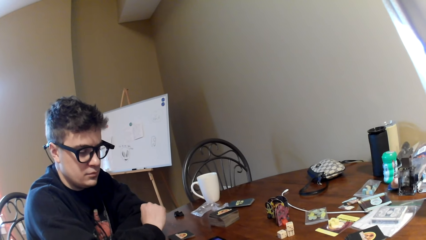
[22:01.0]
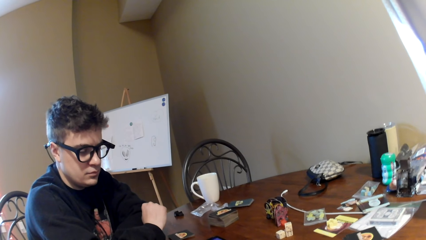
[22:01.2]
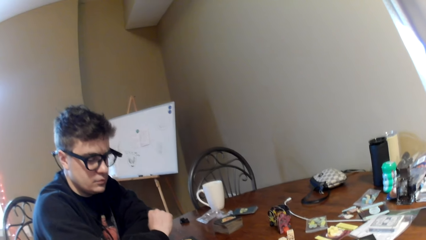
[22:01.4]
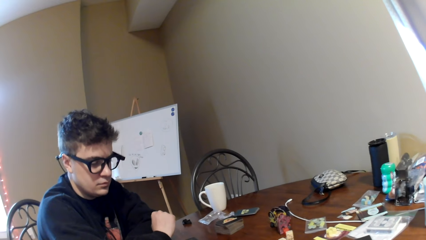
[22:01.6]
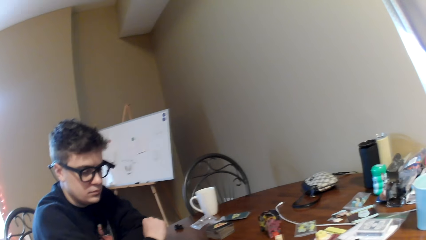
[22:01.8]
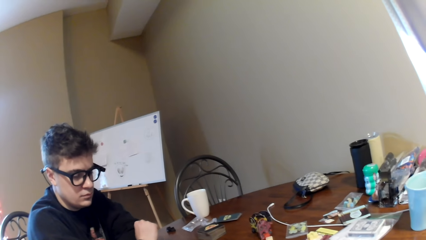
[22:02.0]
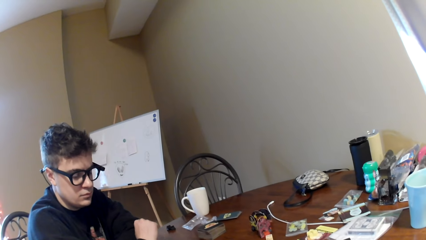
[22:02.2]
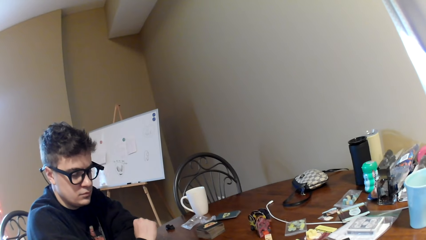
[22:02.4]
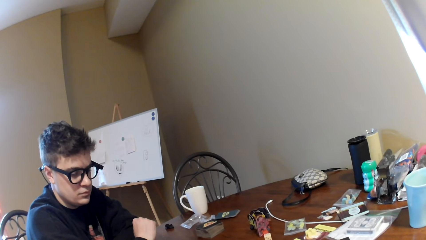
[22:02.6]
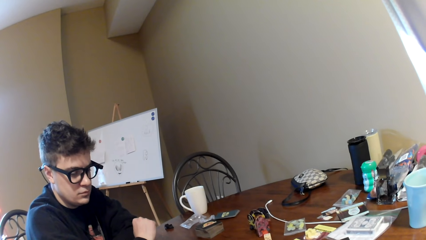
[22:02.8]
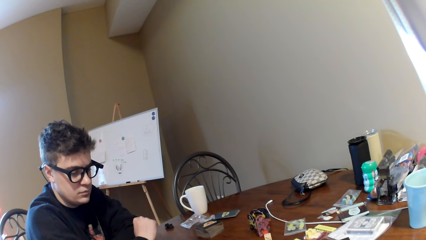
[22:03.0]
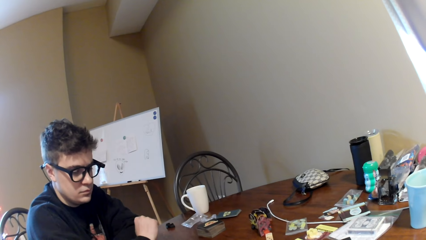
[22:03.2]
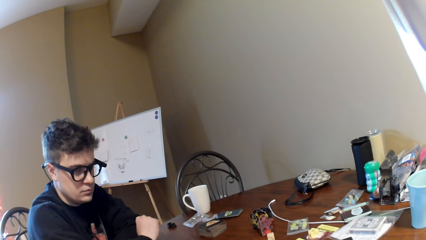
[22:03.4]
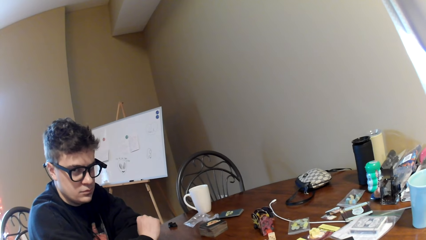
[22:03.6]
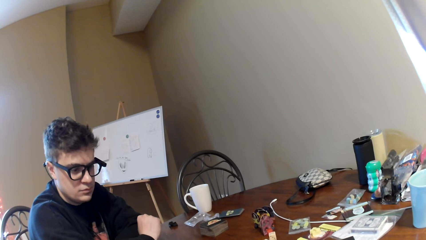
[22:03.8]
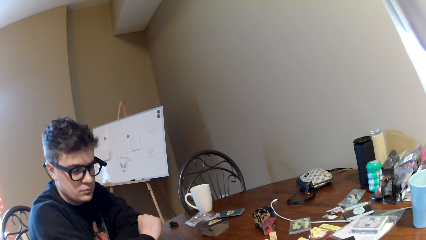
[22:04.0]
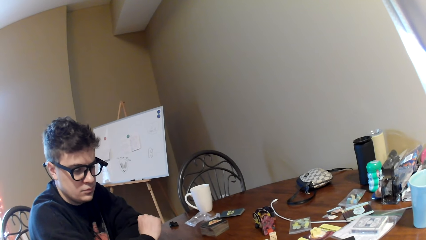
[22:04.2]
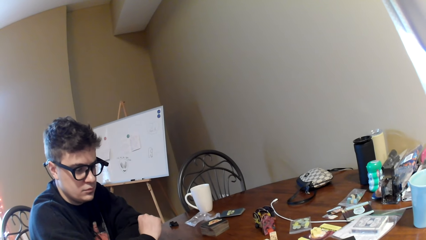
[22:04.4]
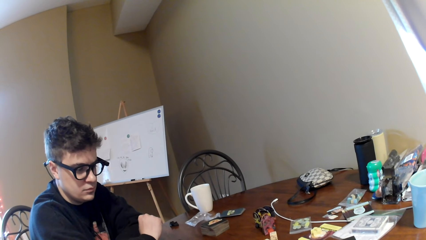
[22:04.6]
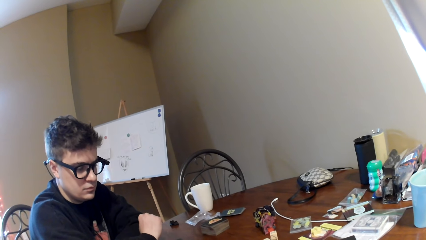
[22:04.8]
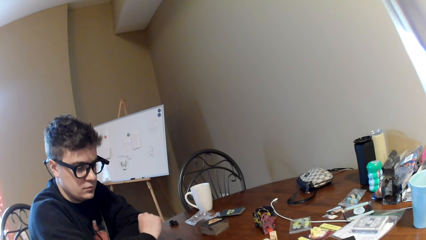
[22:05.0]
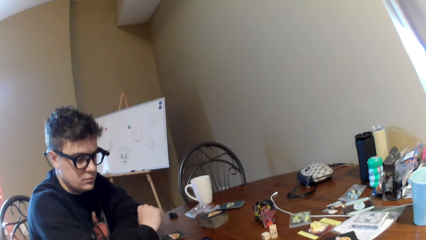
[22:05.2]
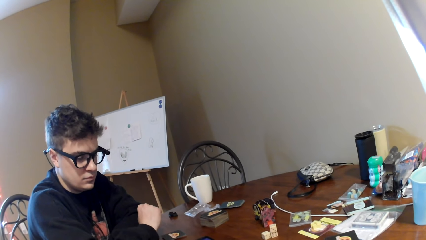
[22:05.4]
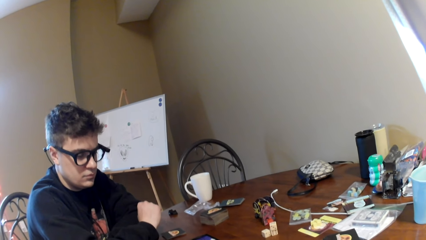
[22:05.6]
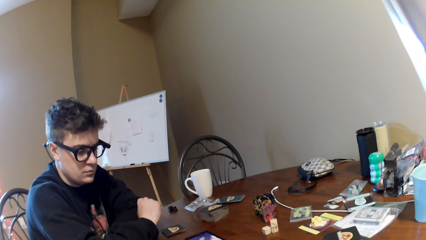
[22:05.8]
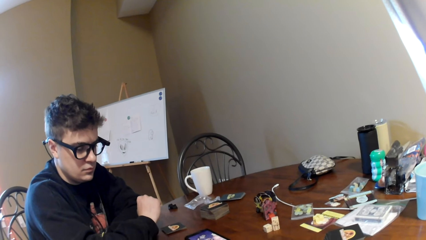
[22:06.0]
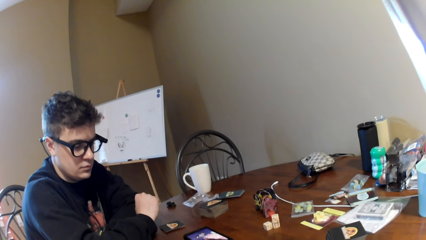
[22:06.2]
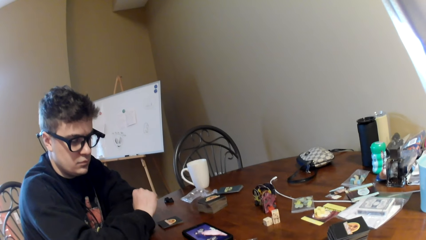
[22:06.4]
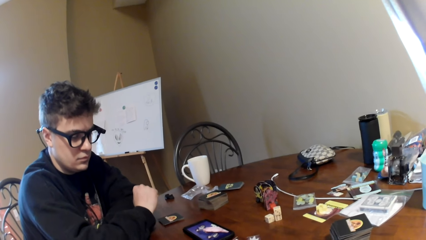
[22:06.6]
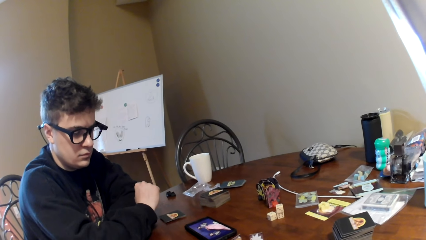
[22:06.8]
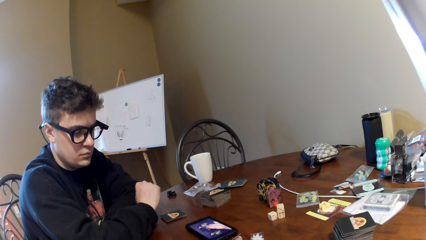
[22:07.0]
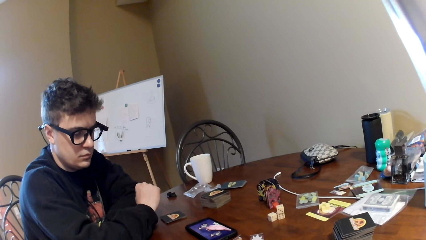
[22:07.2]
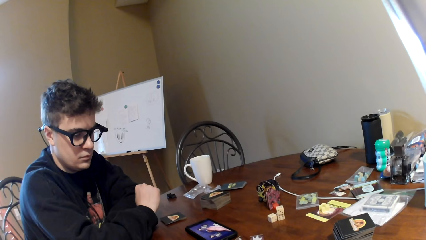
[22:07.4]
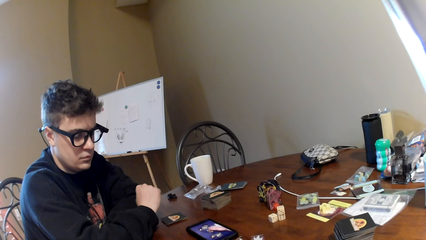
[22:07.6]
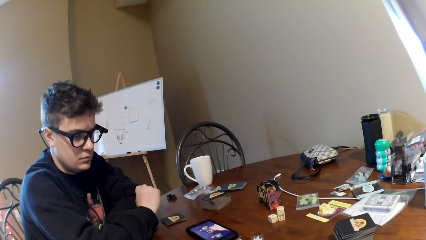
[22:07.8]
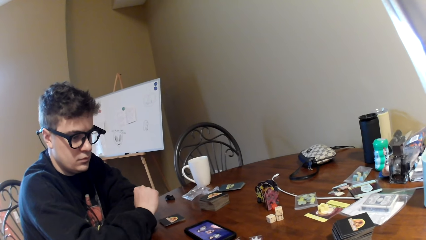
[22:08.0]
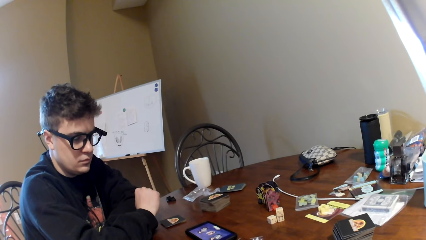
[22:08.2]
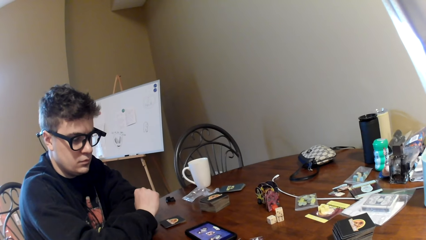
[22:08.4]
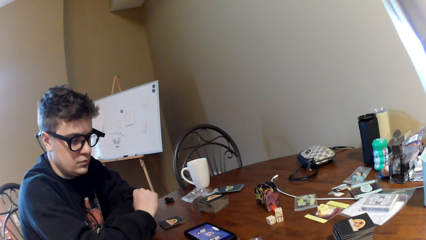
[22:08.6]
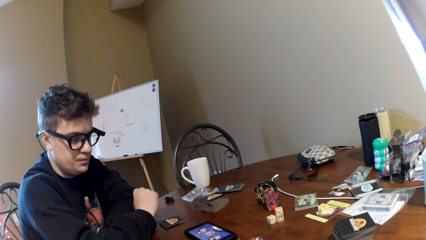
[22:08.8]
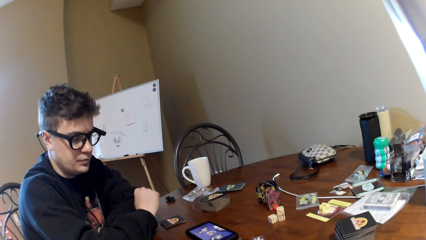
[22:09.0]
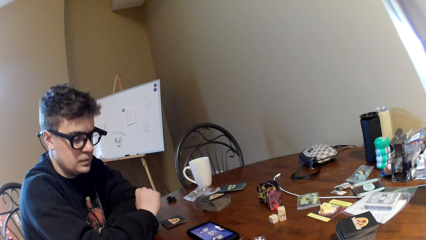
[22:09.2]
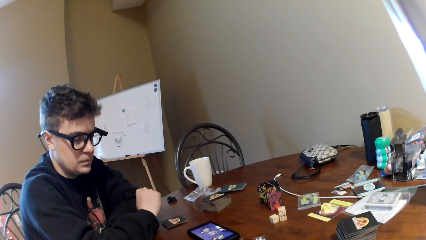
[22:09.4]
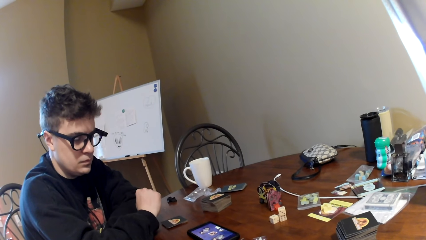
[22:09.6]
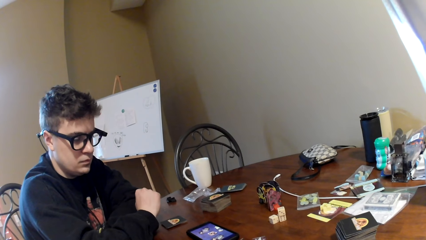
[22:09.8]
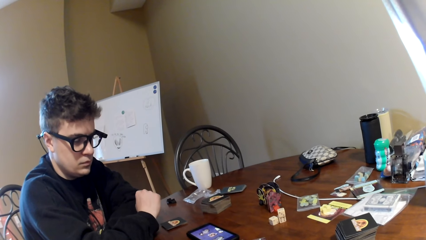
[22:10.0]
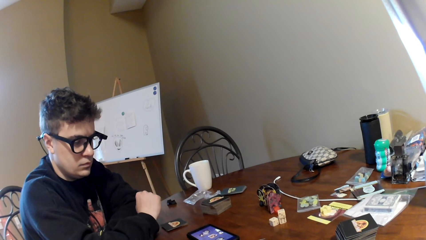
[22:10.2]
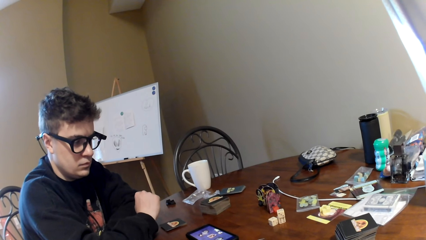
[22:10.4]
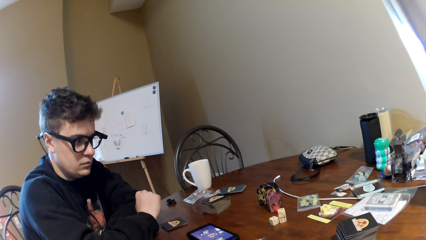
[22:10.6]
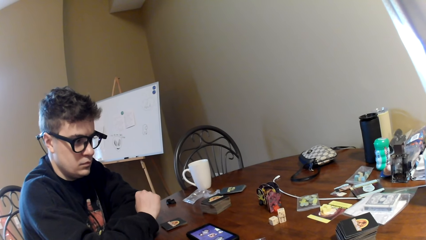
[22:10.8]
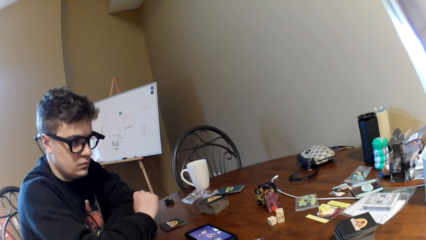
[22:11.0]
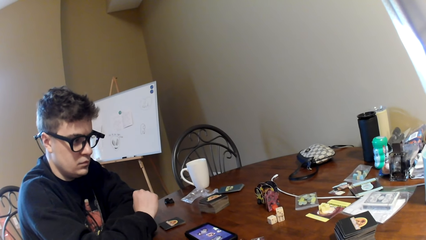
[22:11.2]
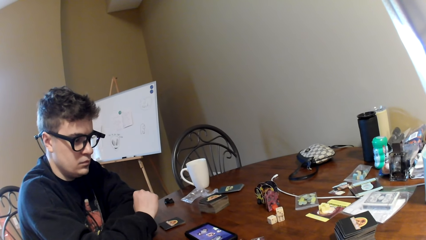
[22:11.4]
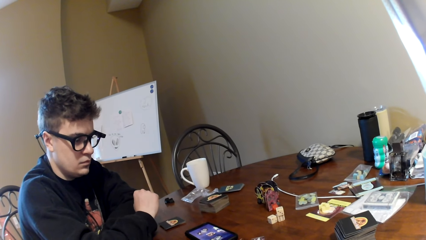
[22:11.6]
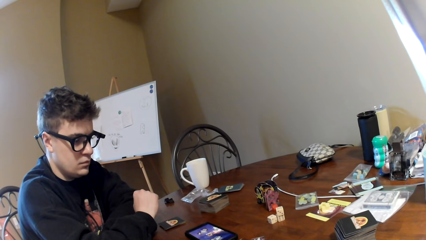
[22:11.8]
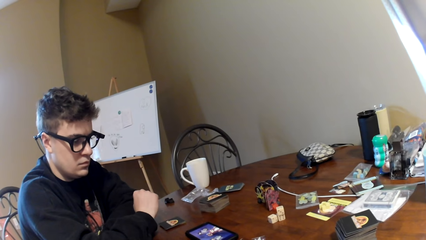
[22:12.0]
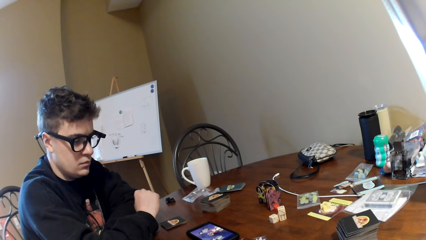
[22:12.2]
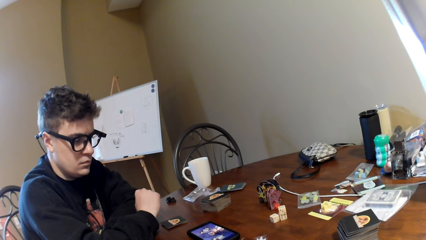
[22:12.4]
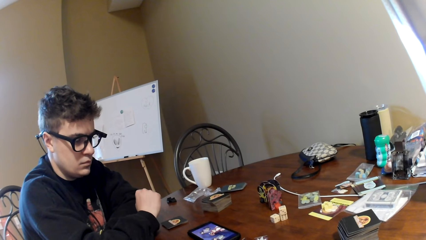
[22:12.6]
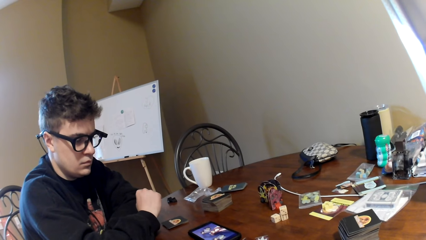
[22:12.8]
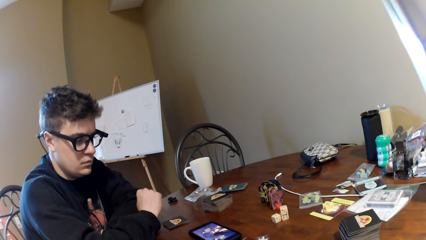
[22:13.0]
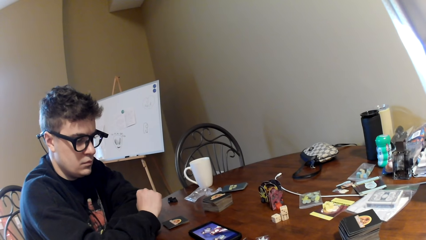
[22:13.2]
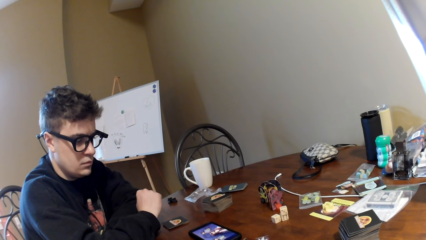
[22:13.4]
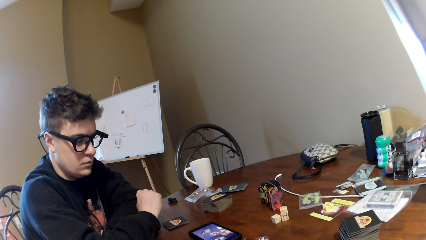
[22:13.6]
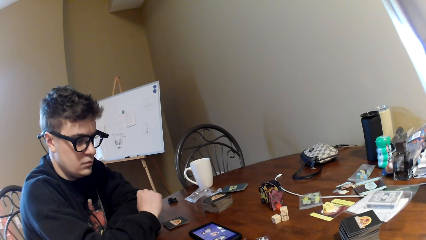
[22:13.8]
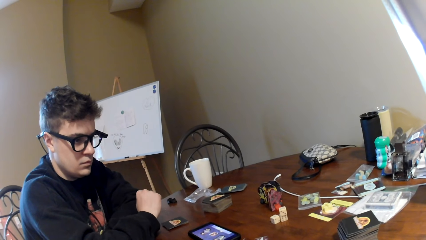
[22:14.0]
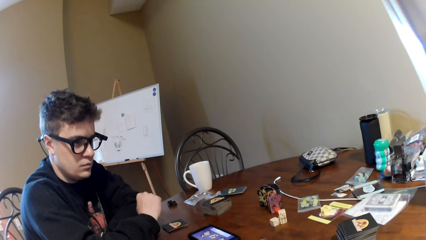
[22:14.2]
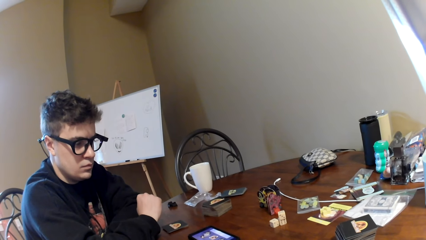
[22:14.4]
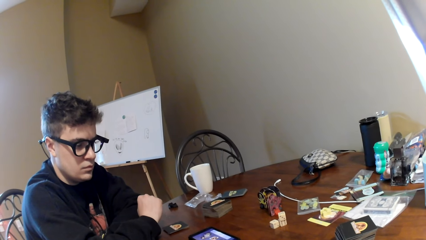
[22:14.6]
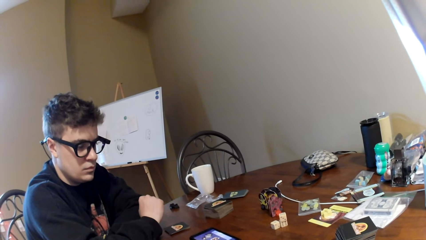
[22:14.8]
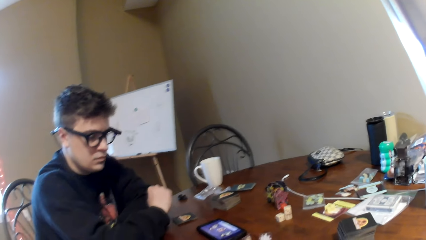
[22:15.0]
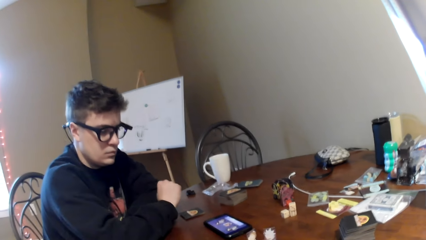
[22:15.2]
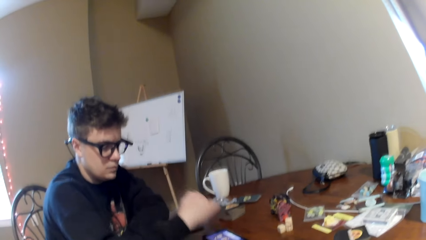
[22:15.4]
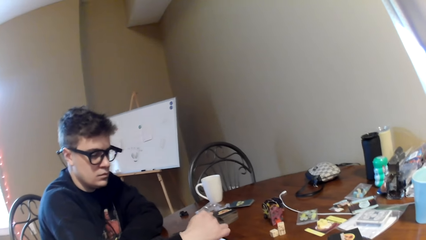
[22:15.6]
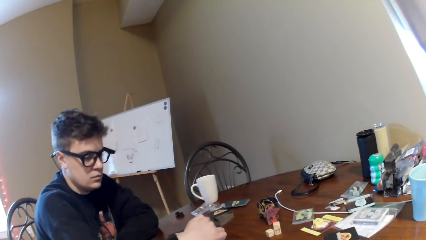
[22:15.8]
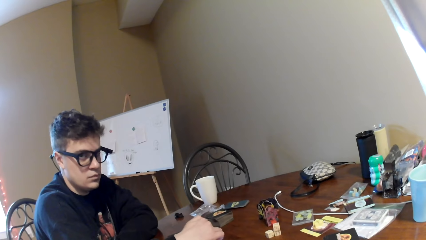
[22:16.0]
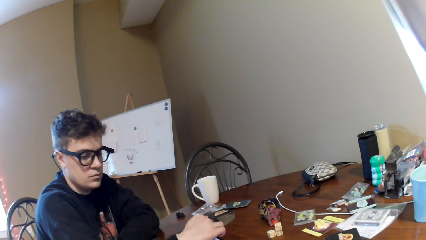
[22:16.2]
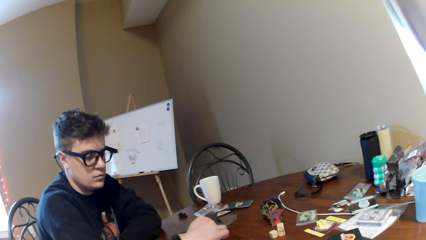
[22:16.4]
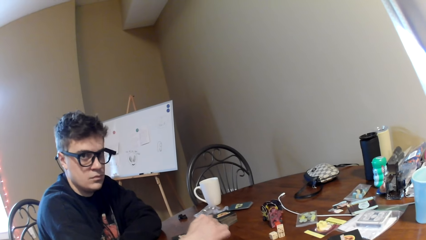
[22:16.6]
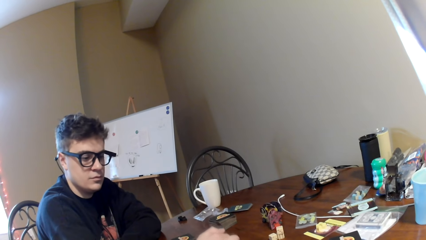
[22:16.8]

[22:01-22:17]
A man looks at the phone on the table. The man dials the phone.
